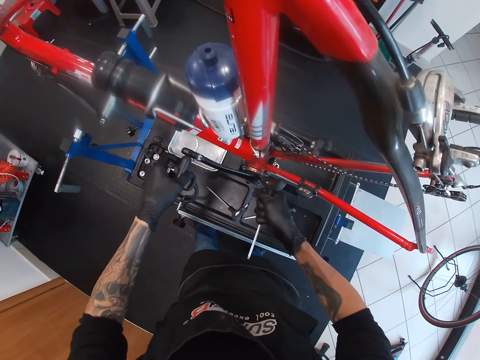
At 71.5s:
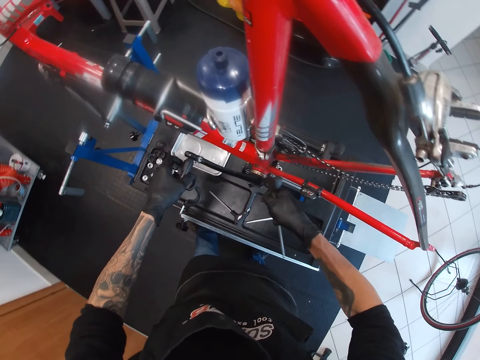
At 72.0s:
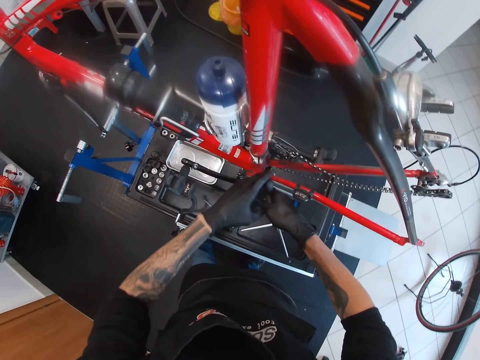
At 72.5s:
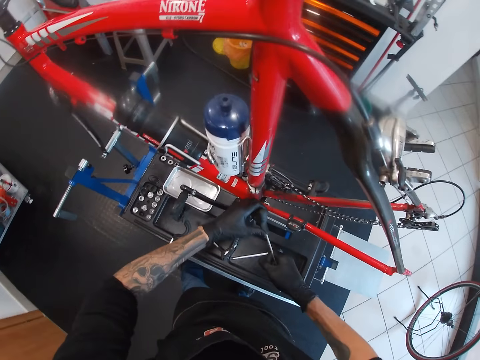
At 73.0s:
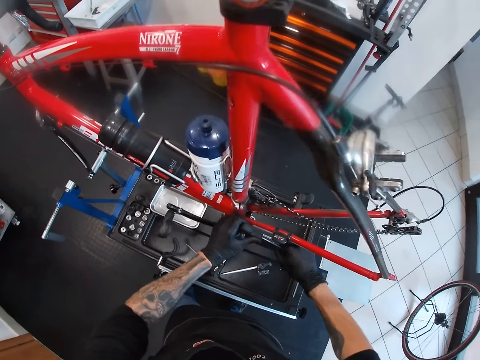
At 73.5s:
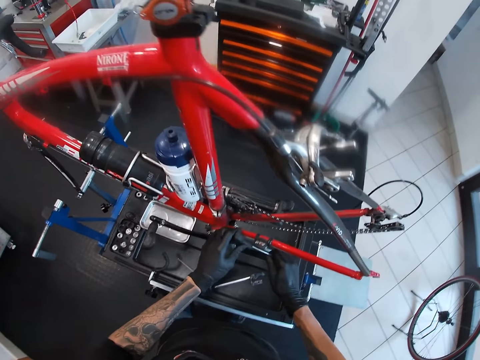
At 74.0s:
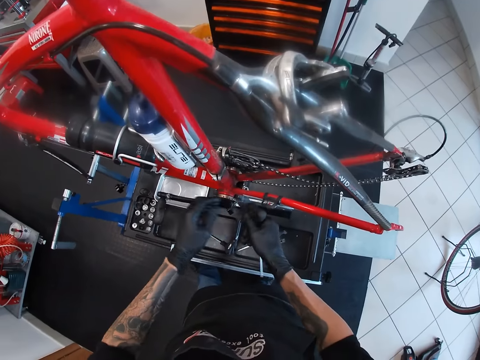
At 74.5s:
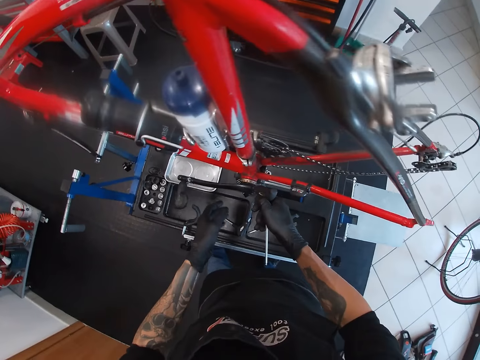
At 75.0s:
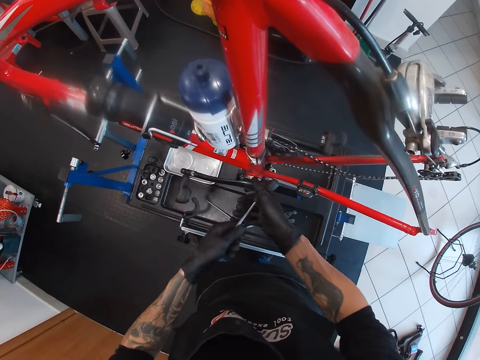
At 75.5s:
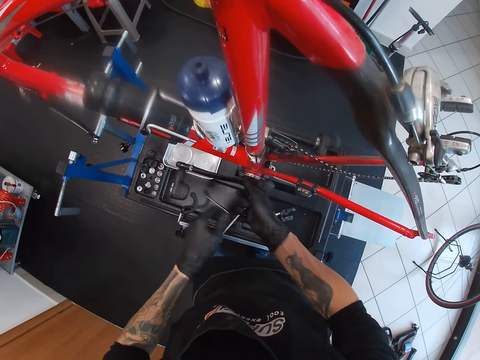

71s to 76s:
The camera wearer drives the allen key in the crank arm of the pedal of the bicycle with his gloved hands.

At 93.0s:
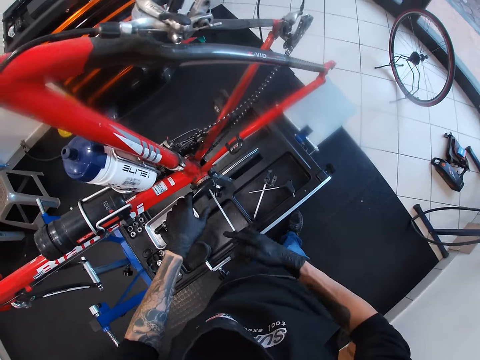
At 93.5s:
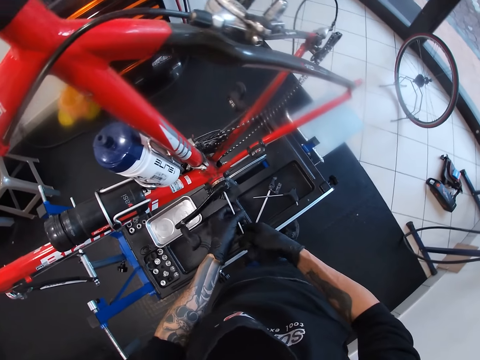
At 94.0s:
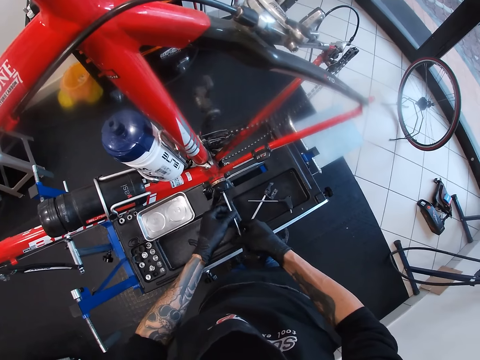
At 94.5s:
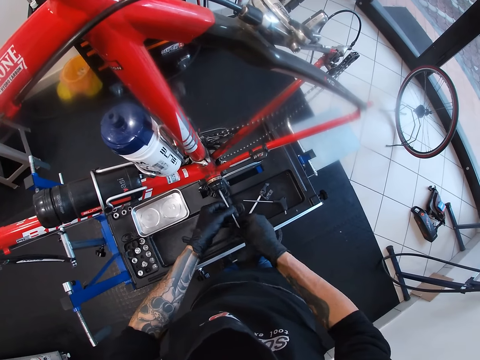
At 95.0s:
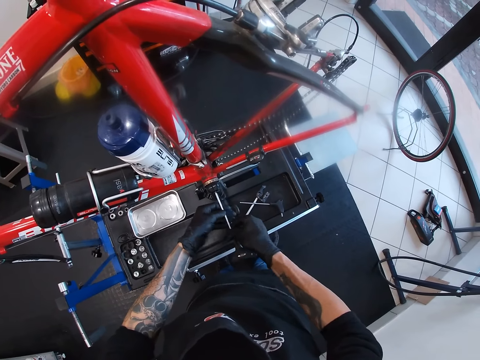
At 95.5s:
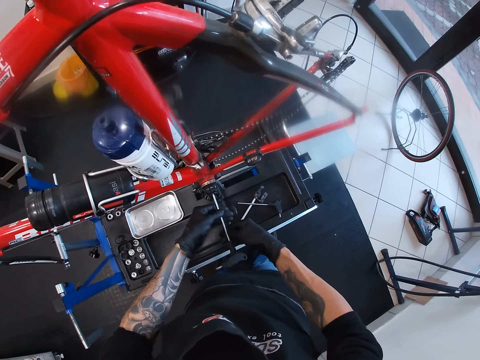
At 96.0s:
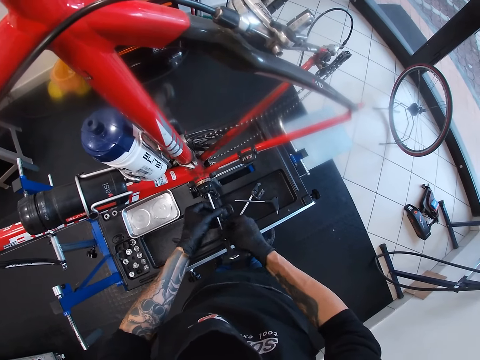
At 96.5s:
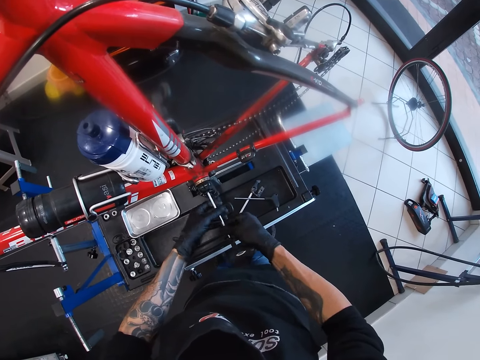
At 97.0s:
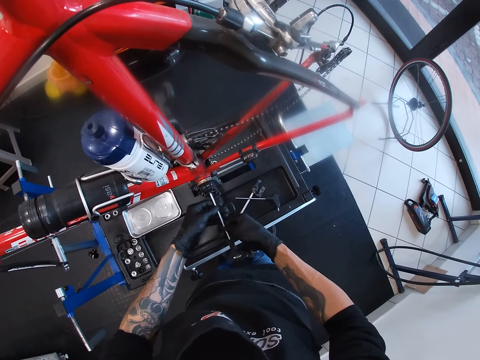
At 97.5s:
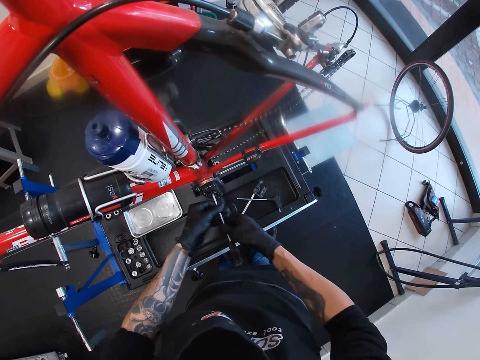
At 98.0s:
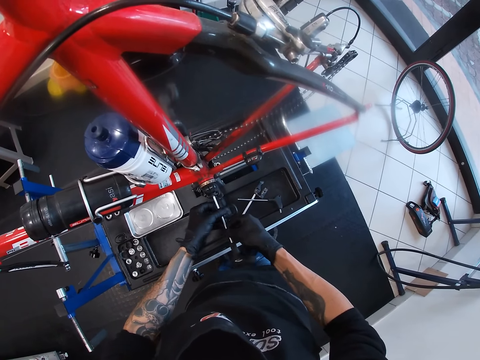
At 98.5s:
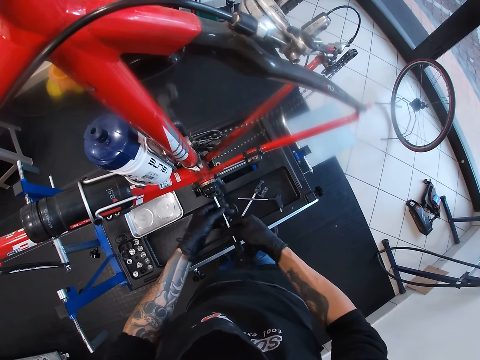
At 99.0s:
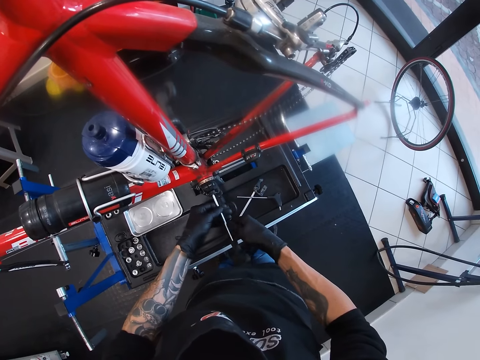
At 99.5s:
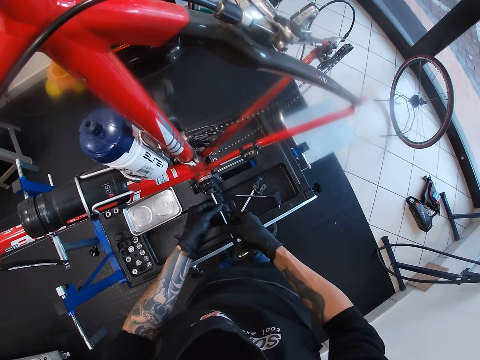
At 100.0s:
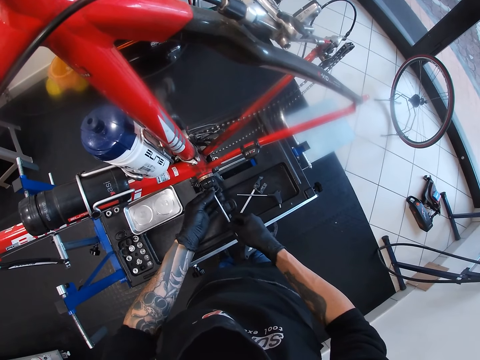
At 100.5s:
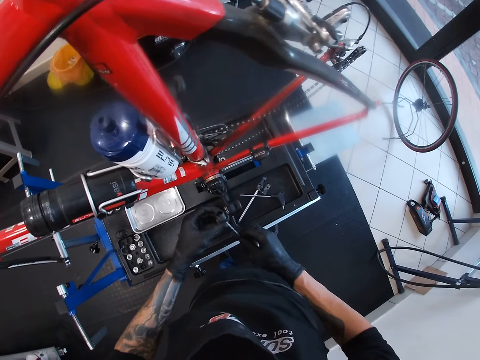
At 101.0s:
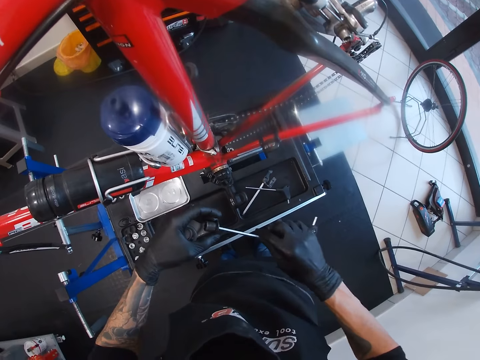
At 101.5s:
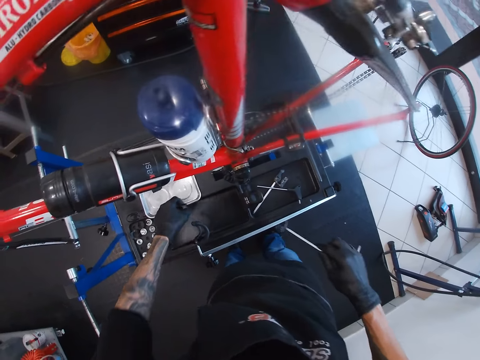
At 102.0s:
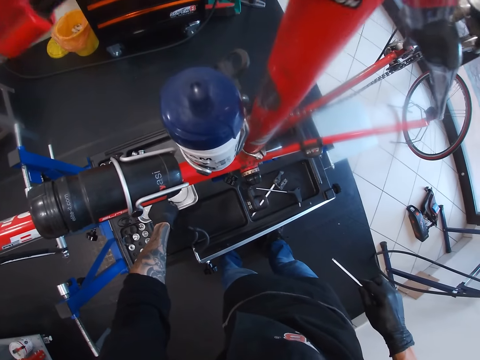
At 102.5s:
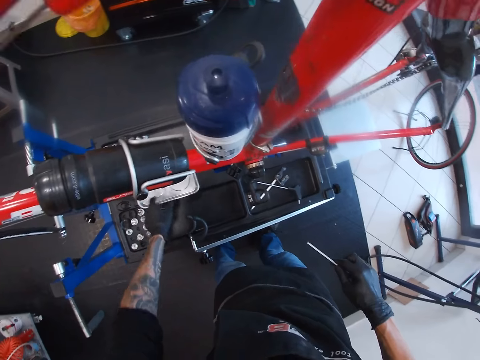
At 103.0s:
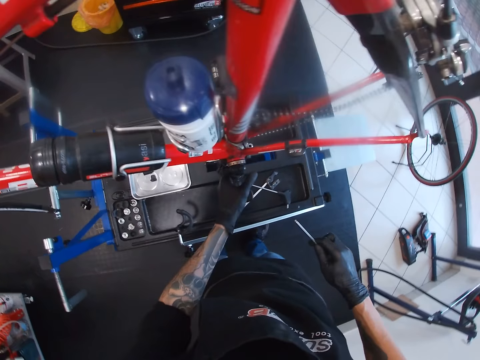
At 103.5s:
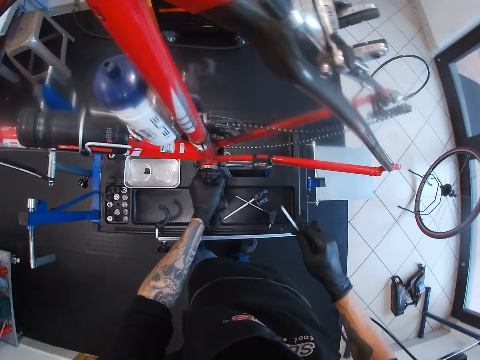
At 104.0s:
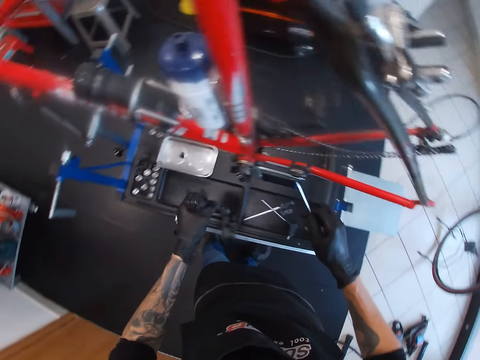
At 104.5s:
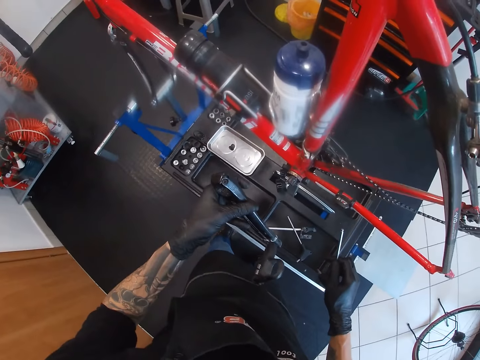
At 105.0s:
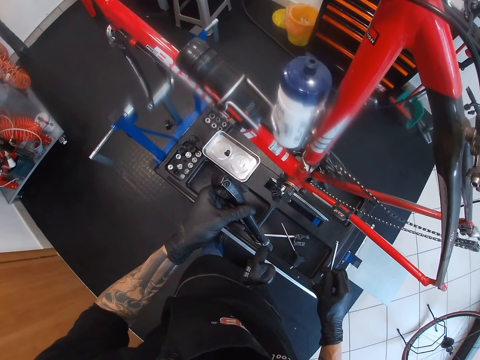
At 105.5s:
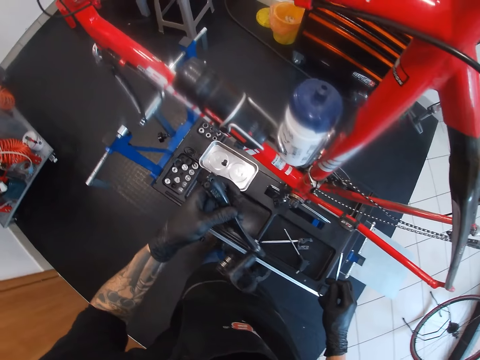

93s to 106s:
The camera wearer drives the allen key in the crank arm of the pedal of the bicycle with his gloved hands. He removes a bolt from the crank arm of the pedal of the bicycle with the allen key in his gloved hands. He removes the bolt from the allen key with his left gloved hand. He drops the bolt in a pan on the workbench with his left gloved hand. He removes the pedal from the bicycle with his left gloved hand. He touches the bike pedal.

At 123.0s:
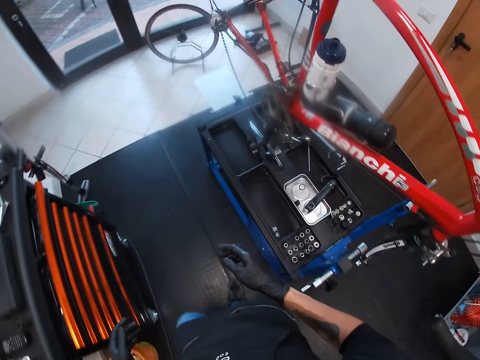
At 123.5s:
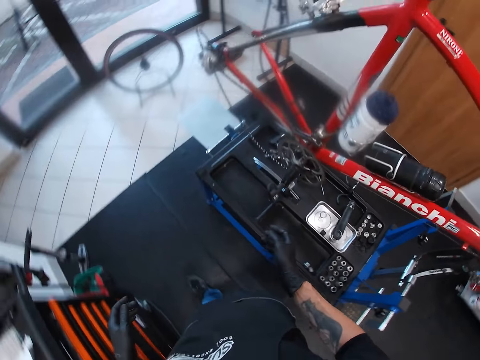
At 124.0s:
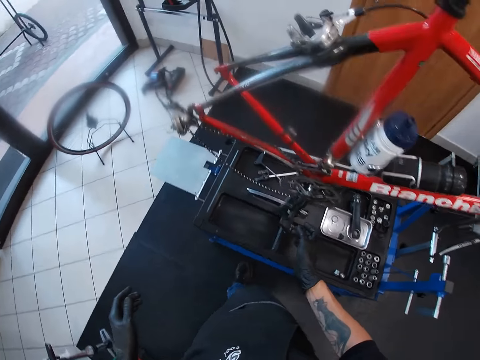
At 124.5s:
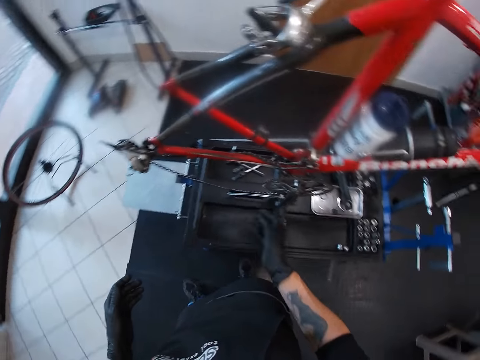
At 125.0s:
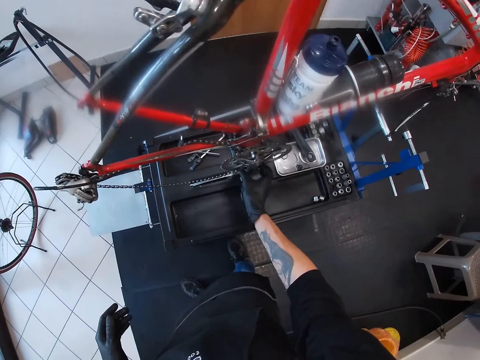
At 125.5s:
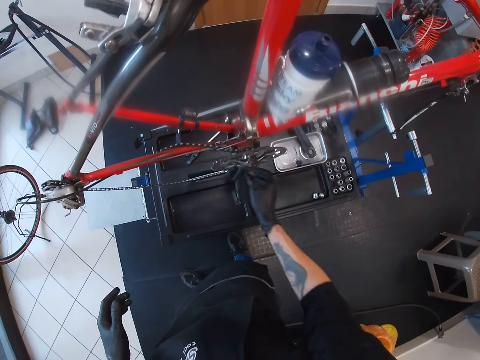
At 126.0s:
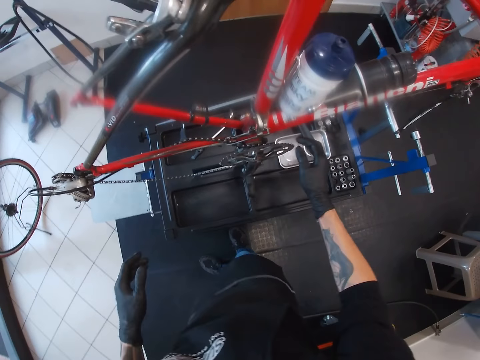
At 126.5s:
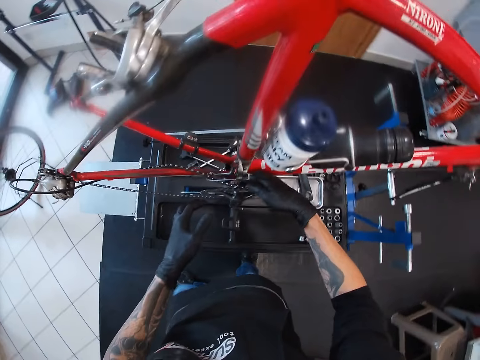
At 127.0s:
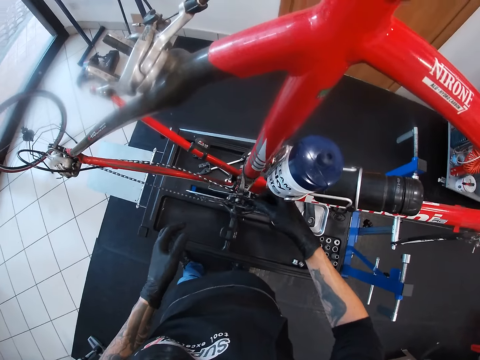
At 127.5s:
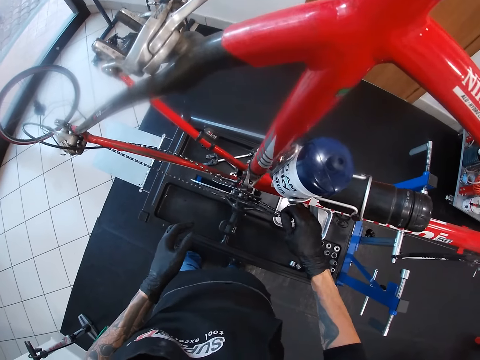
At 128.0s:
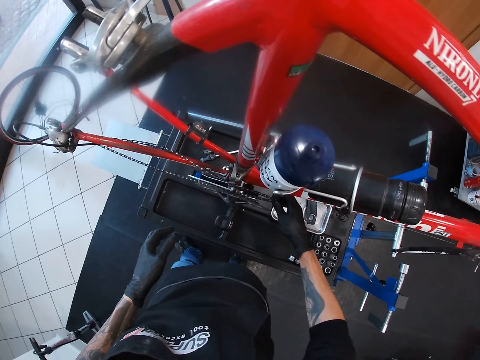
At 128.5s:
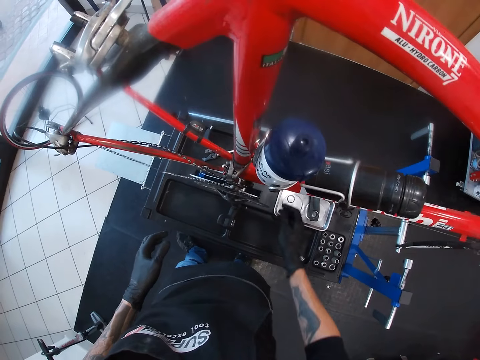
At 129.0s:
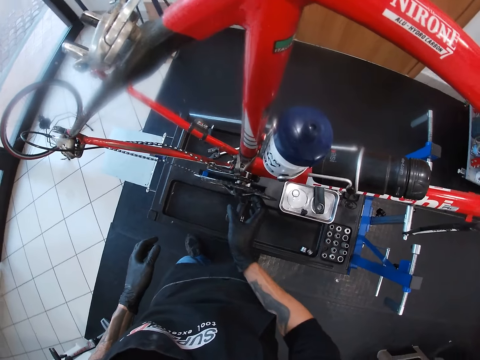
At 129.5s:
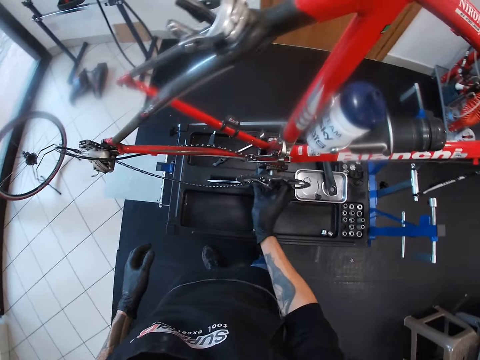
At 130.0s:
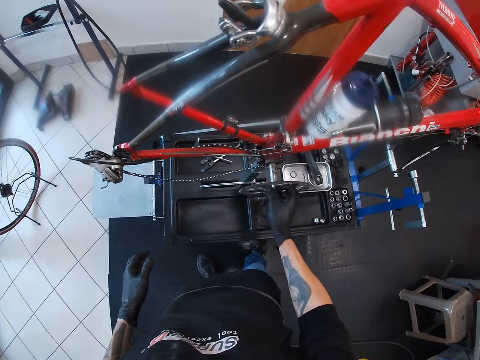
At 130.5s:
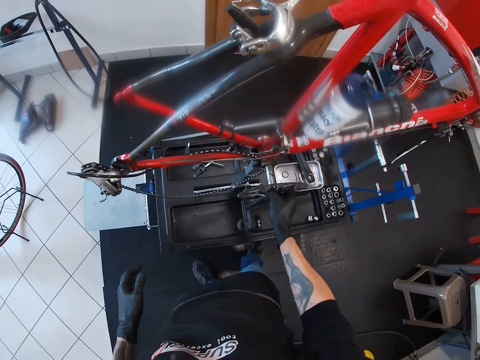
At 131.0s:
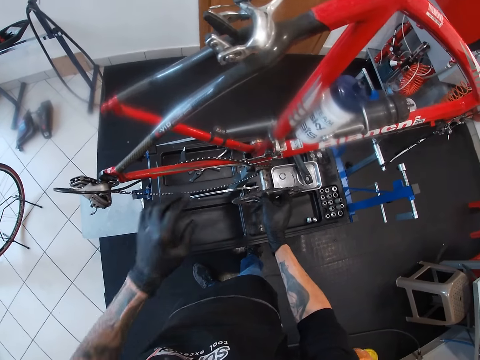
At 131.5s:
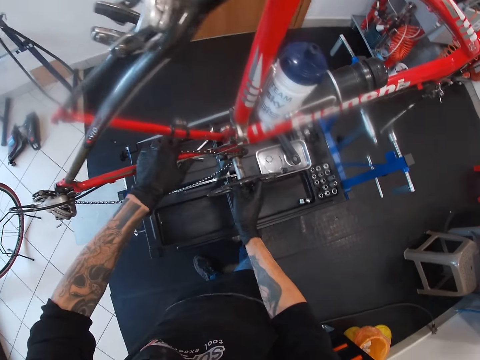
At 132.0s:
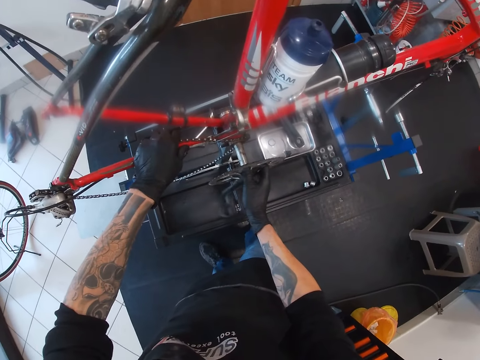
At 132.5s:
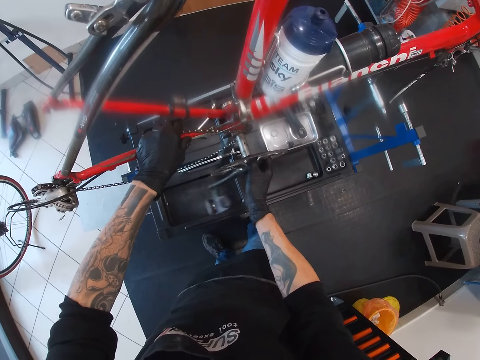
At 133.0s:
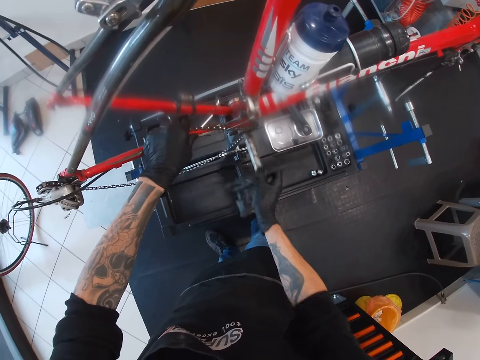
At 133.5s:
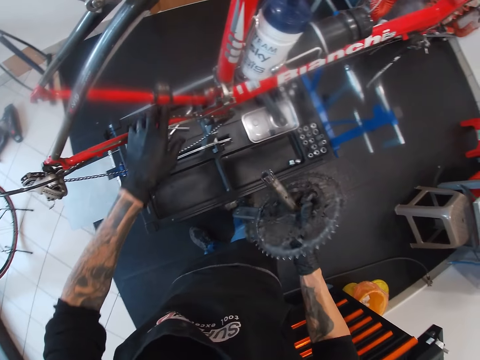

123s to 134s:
The camera wearer holds a pedal of the bicycle with his right gloved hand. He drains a chain of the bicycle with his right gloved hand. He touches the bike chain. He removes a crankset of the bicycle with his right gloved hand. He pulls the bike chain holder. He holds a frame of the bicycle with his left gloved hand. He removes the bike chain holder.
